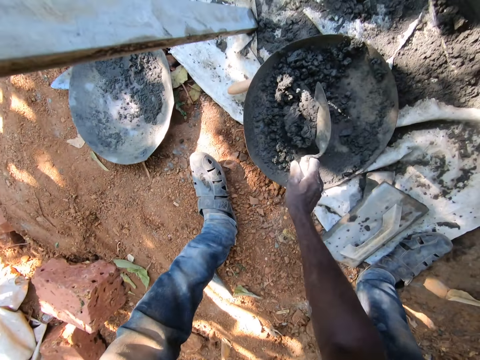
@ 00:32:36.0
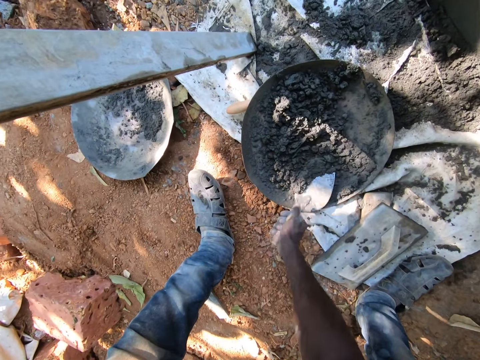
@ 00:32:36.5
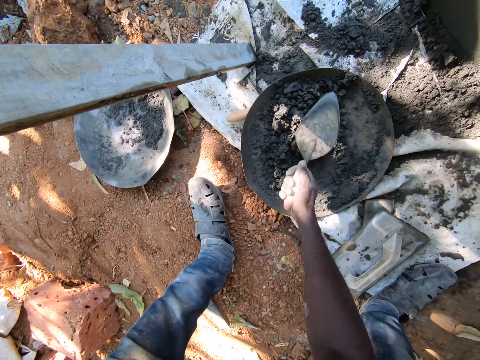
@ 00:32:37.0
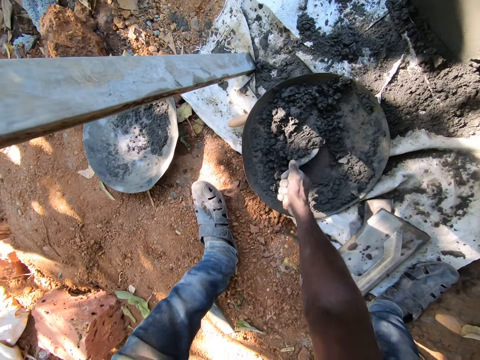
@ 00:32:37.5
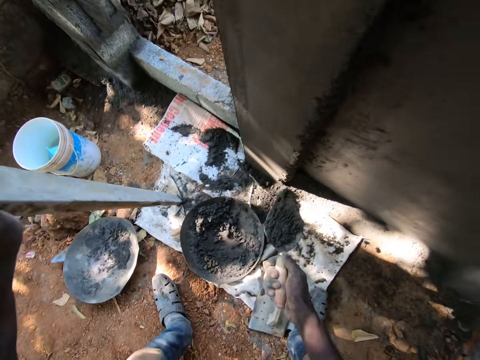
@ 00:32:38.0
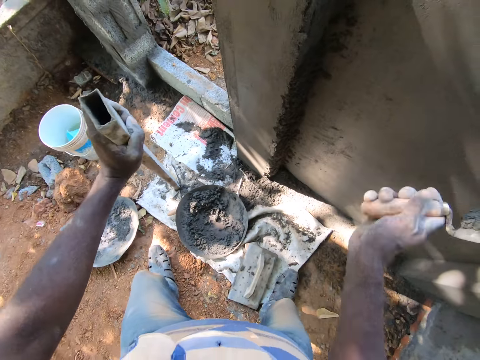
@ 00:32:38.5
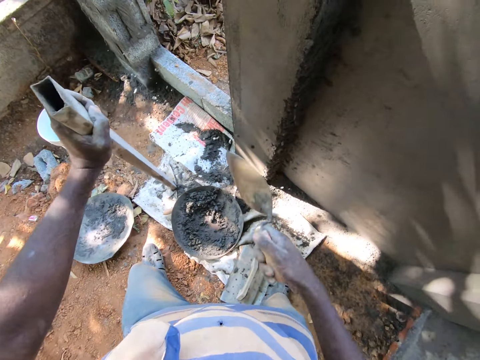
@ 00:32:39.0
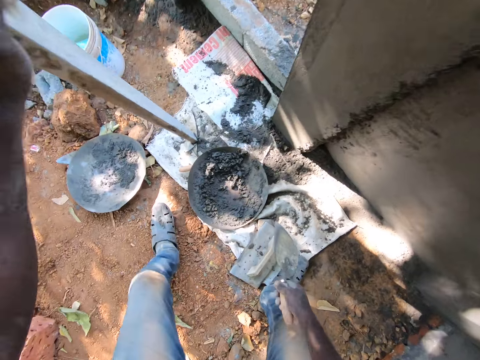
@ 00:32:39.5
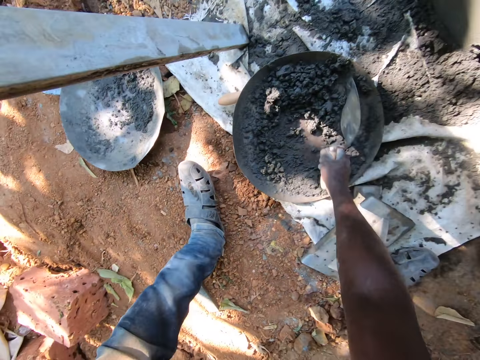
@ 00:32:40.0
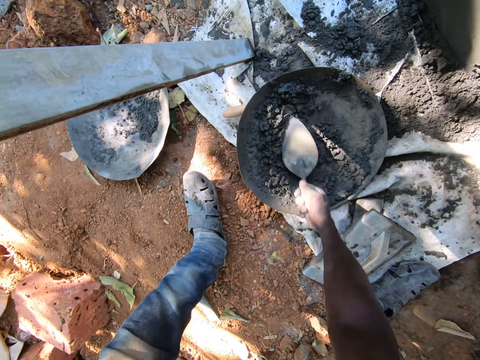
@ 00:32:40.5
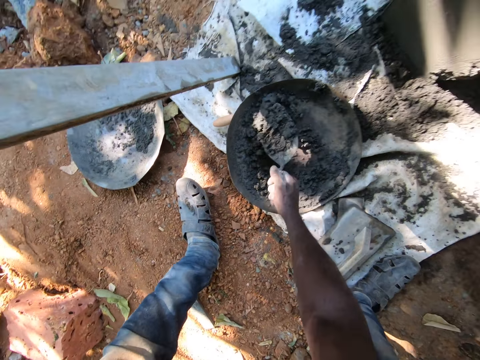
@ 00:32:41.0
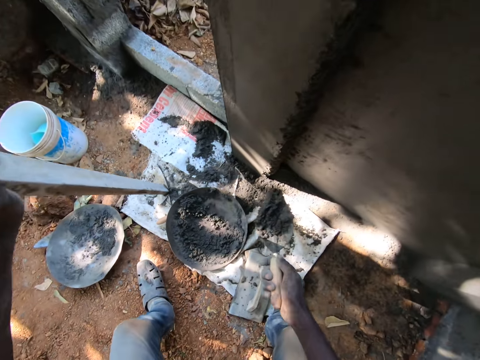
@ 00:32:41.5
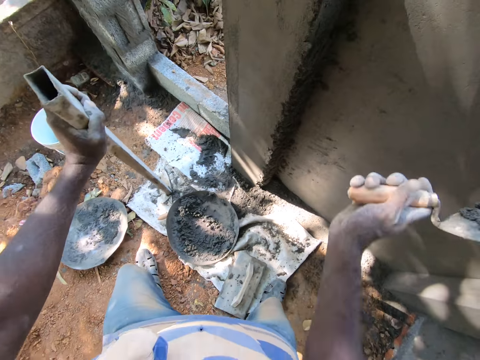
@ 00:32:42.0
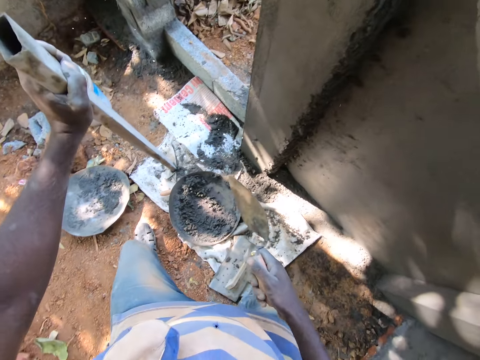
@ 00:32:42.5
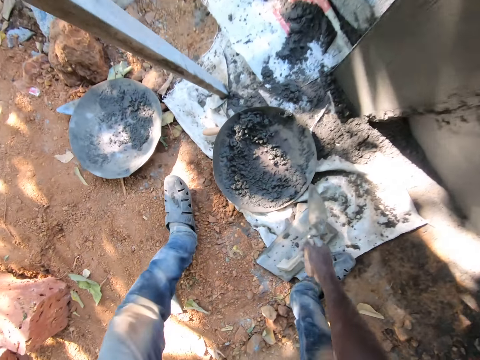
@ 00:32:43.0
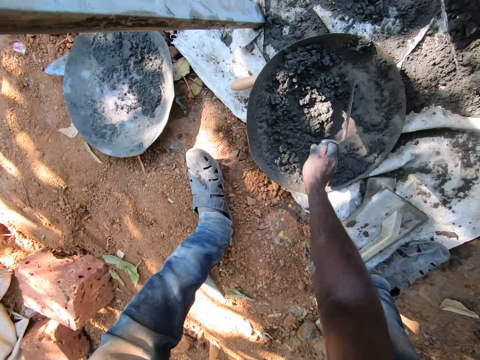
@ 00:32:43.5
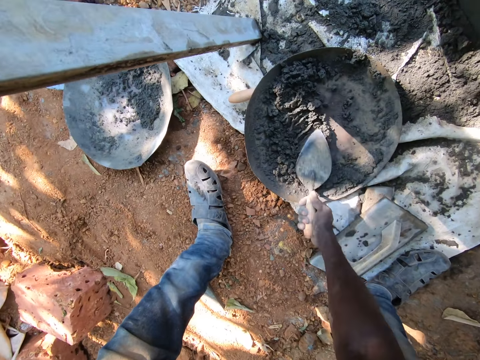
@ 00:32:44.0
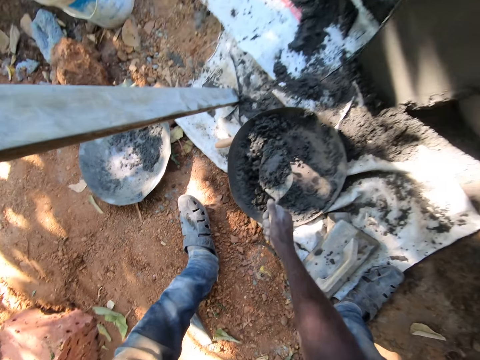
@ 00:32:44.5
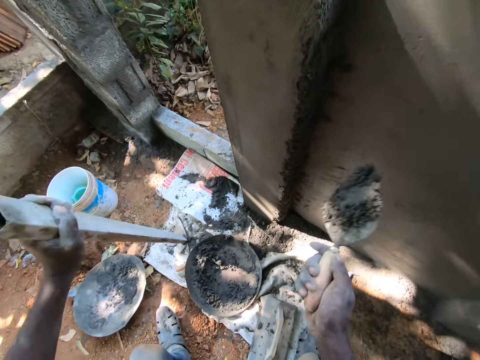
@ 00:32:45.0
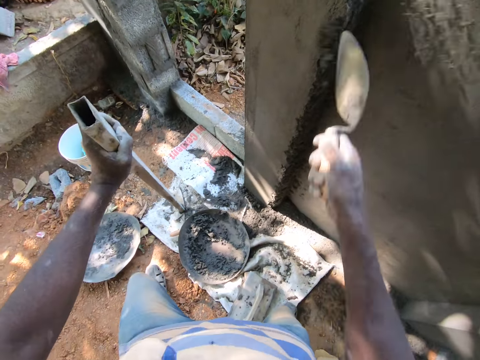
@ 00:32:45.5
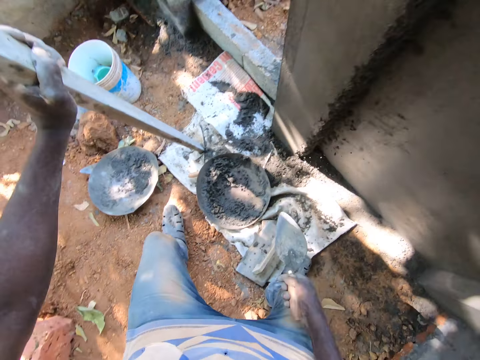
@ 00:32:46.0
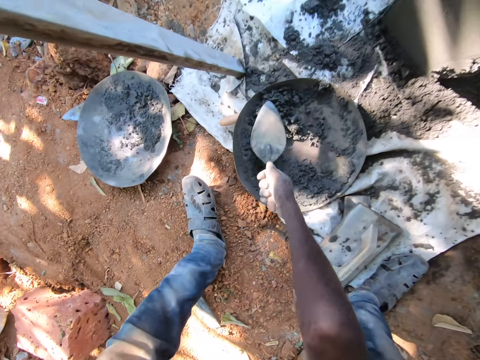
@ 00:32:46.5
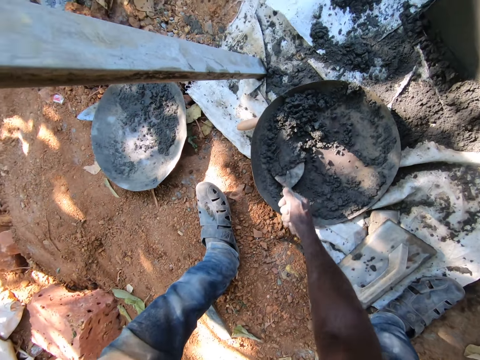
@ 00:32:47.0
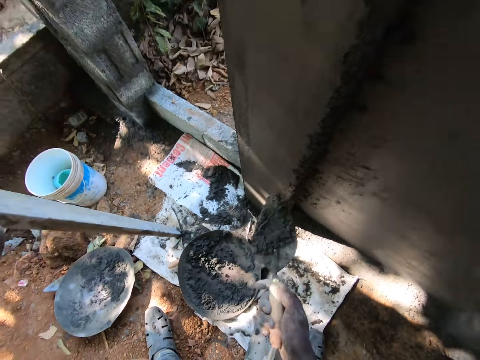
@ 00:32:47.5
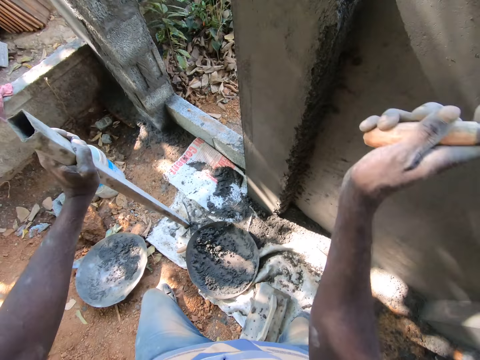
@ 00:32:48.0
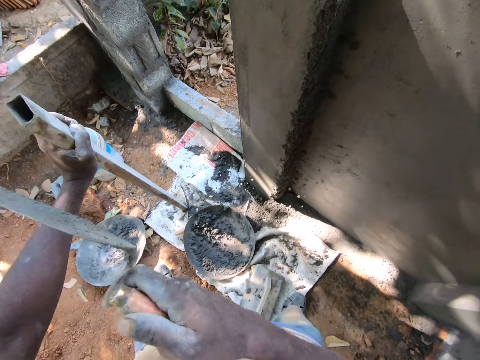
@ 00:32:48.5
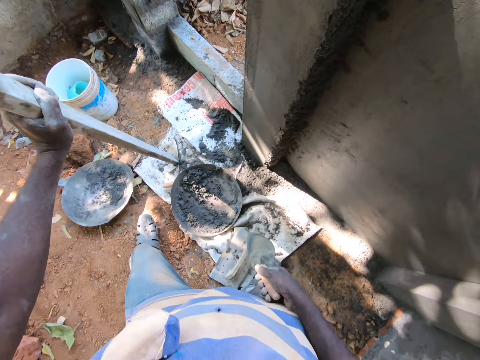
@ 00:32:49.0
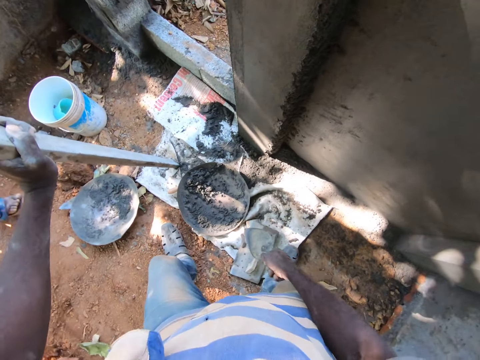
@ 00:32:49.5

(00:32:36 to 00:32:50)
The camera wearer mixes the concrete in the head pan with the brick trowel in his right hand. He scoops concrete from the head pan with the brick trowel in his right hand. He throws the concrete on the brick trowel in his right hand on the wall. He mixes the concrete in the head pan with the brick trowel in his right hand. He scoops concrete from the head pan with the brick trowel in his right hand. He throws the concrete on the brick trowel in his right hand on the wall. He mixes the concrete in the head pan with the brick trowel in his right hand. He scoops concrete from the head pan with the brick trowel in his right hand. He throws the concrete on the brick trowel in his right hand on the wall. He mixes the concrete in the head pan with the brick trowel in his right hand. He scoops concrete from the head pan with the brick trowel in his right hand. He throws the concrete on the brick trowel in his right hand on the wall.

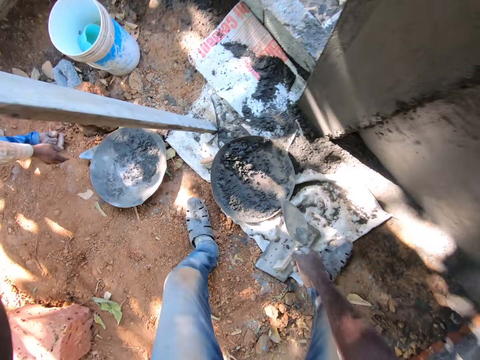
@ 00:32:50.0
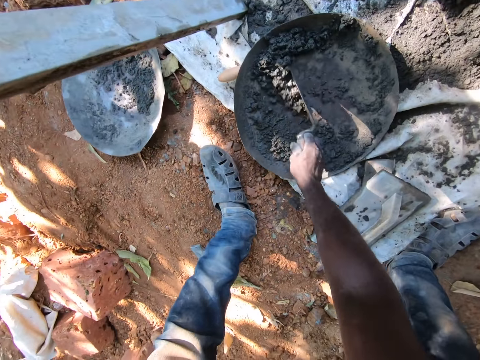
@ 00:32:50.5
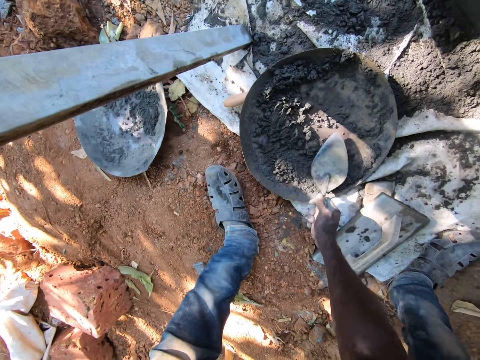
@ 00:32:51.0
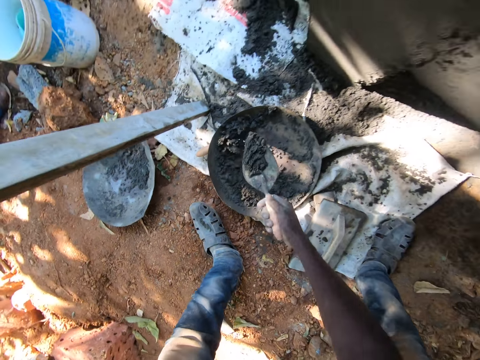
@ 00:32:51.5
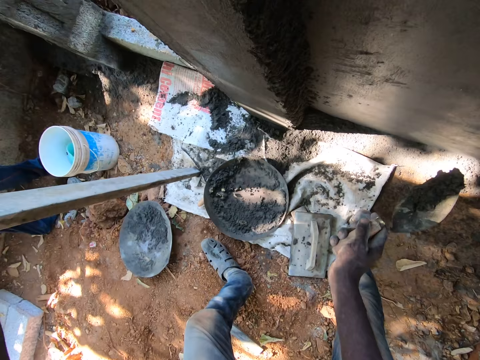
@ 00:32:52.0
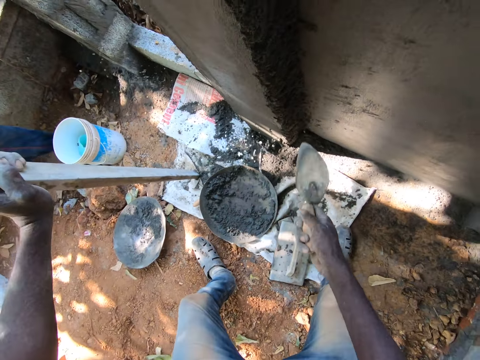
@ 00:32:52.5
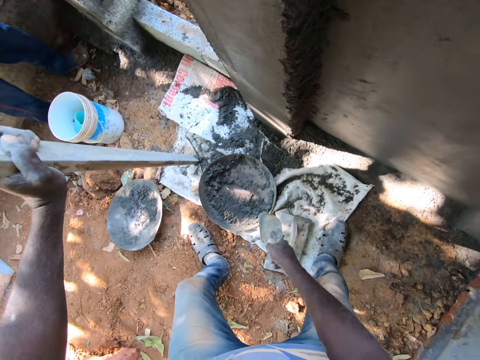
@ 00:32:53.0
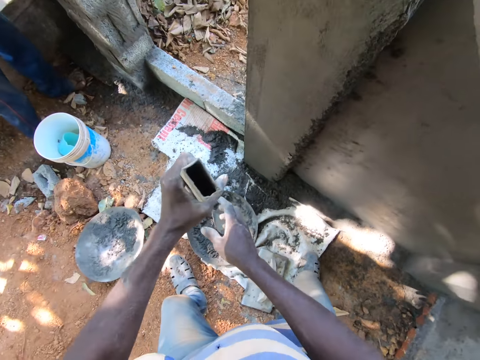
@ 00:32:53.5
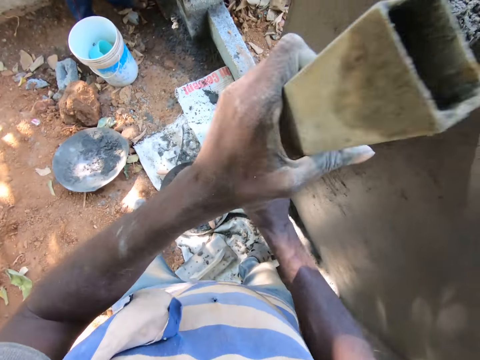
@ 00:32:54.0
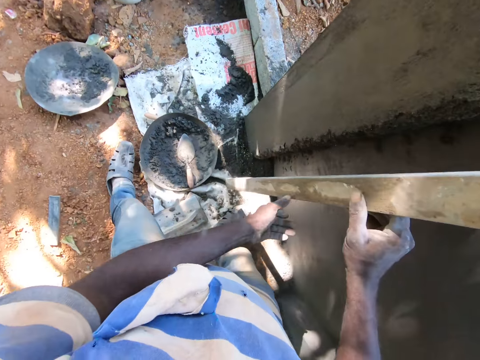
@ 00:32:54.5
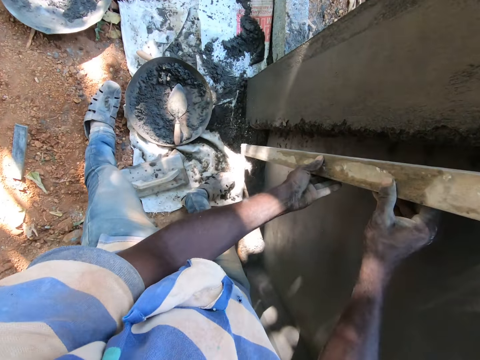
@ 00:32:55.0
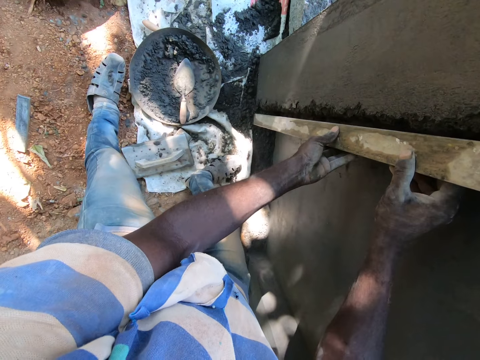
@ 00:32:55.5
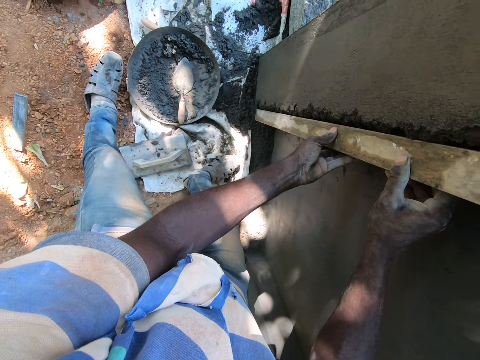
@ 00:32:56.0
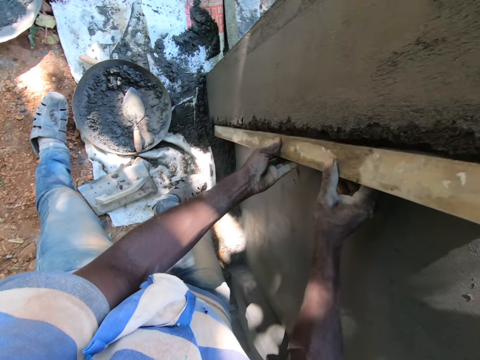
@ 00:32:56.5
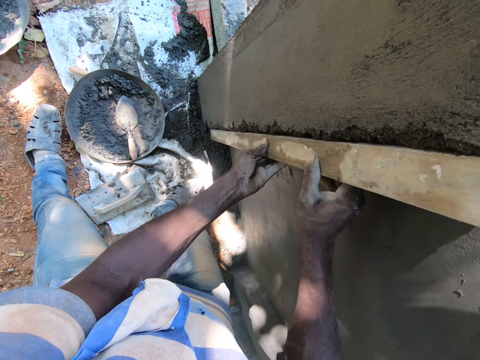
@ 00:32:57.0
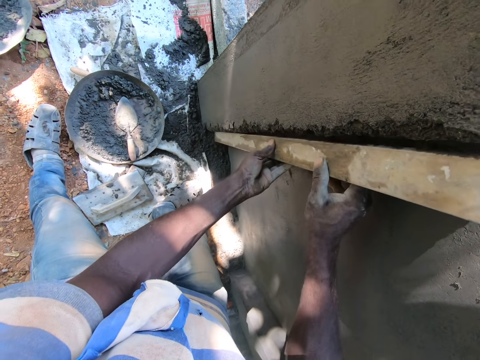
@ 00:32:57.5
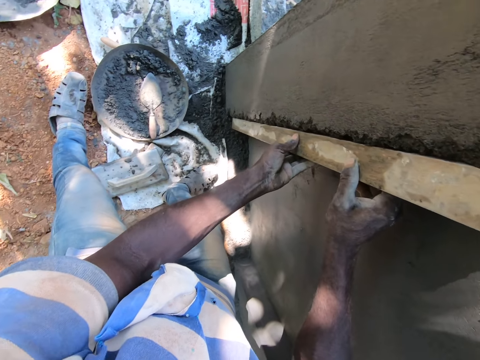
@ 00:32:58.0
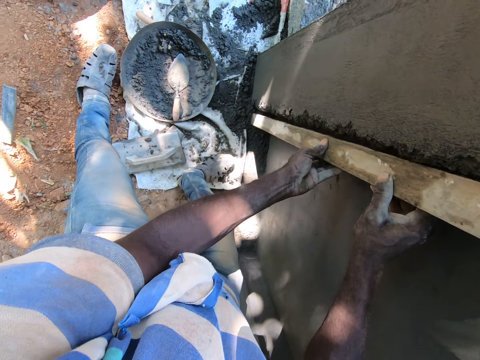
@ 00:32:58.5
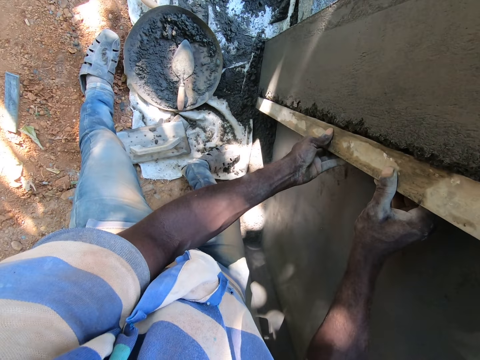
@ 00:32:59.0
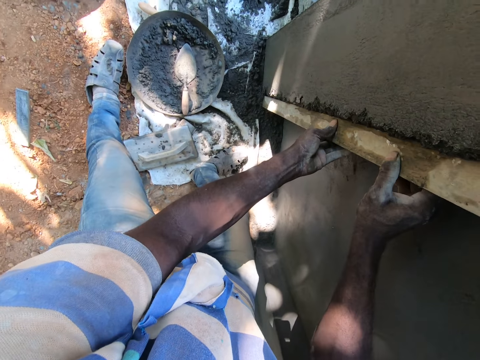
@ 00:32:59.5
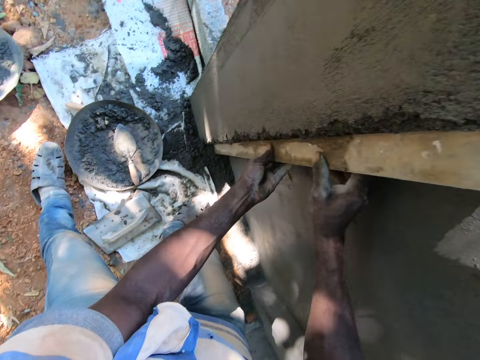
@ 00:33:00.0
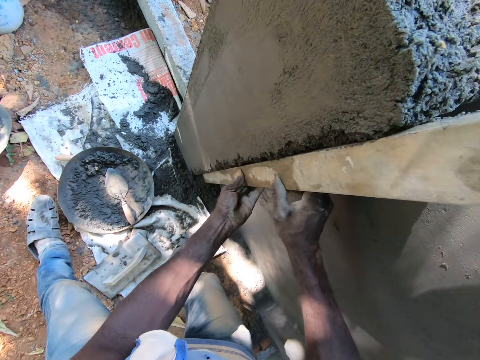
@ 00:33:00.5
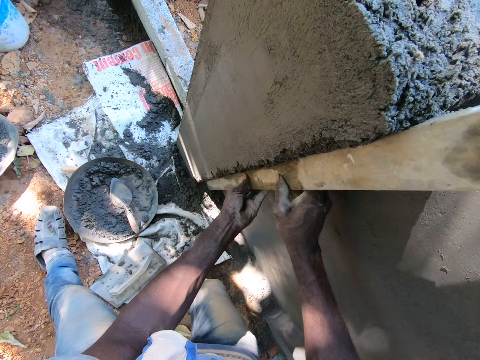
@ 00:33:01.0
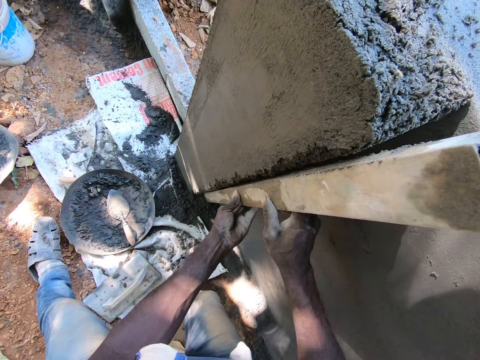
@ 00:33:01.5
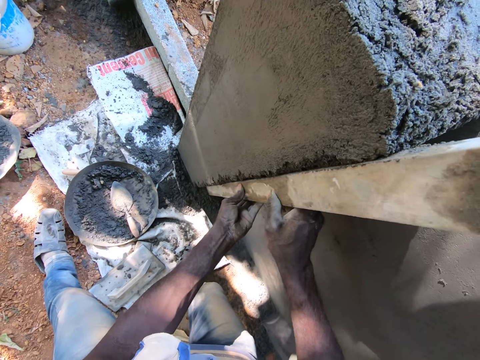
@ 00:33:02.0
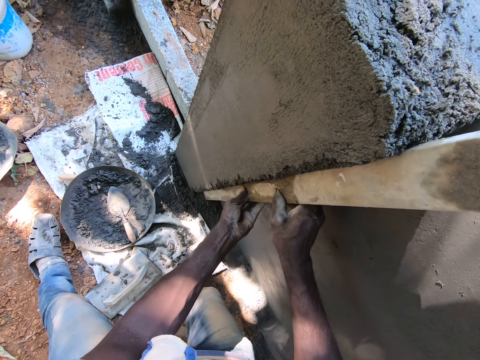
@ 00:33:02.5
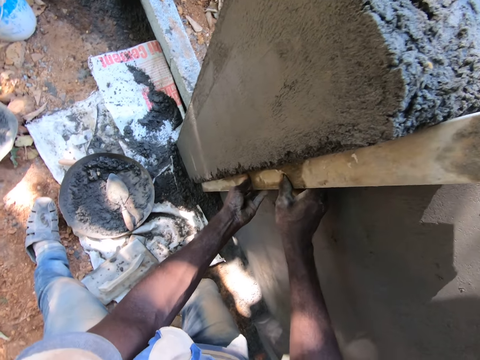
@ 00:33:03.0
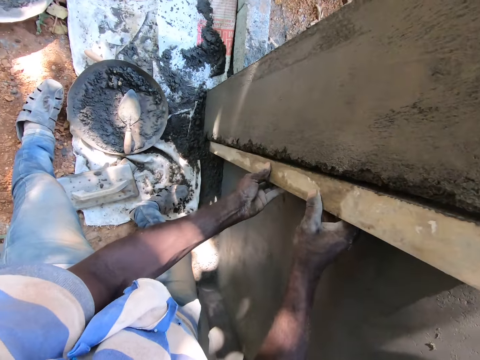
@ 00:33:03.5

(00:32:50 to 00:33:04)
The camera wearer mixes the concrete in the head pan with the brick trowel in his right hand. He scoops concrete from the head pan with the brick trowel in his right hand. He throws the concrete on the brick trowel in his right hand on the wall. He holds the aluminium rod in his hand. He smoothens the concrete on the wall with the aluminium rod in his hands. He aligns the wall.
